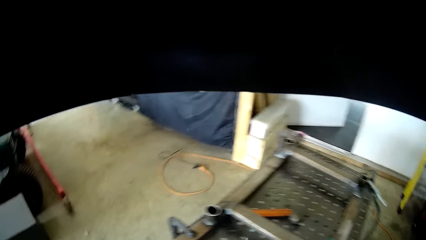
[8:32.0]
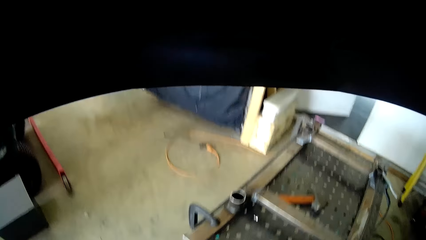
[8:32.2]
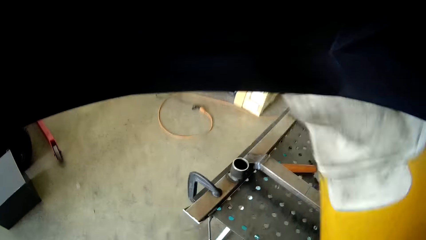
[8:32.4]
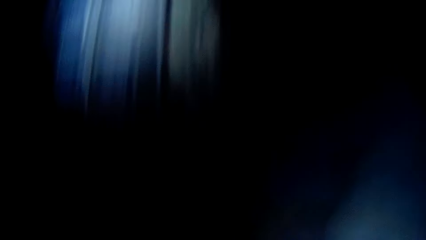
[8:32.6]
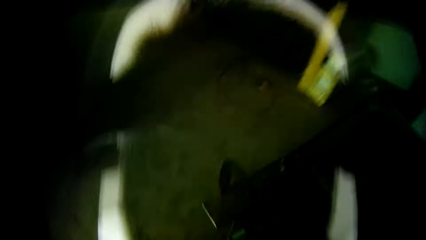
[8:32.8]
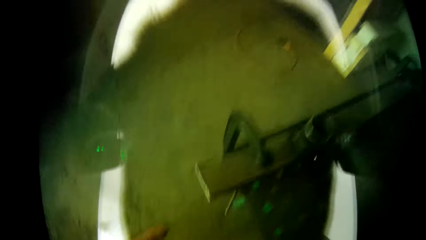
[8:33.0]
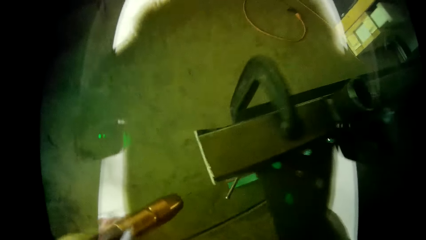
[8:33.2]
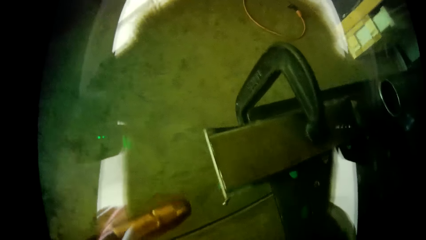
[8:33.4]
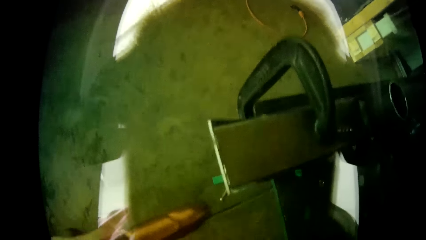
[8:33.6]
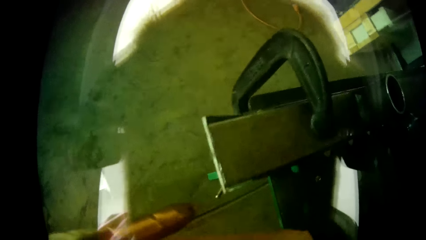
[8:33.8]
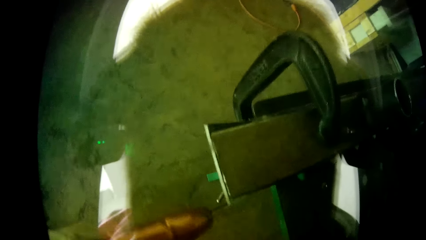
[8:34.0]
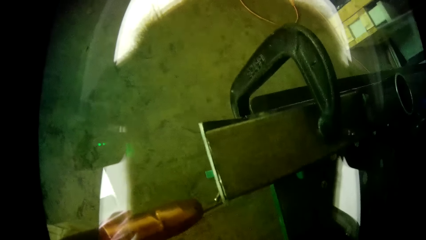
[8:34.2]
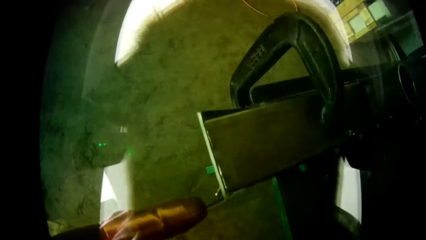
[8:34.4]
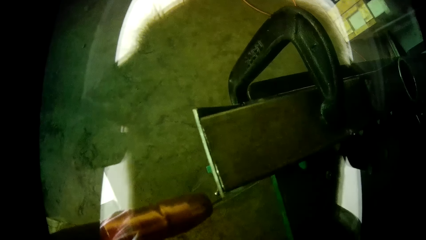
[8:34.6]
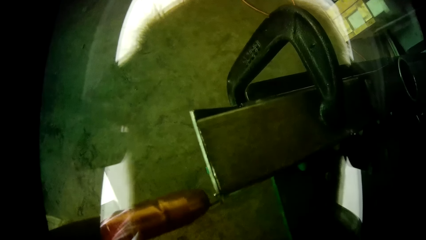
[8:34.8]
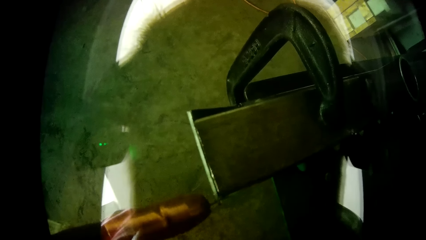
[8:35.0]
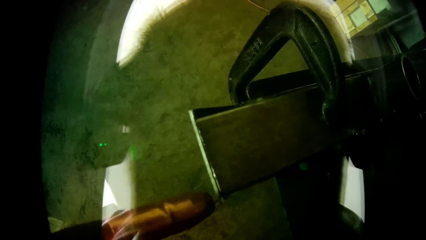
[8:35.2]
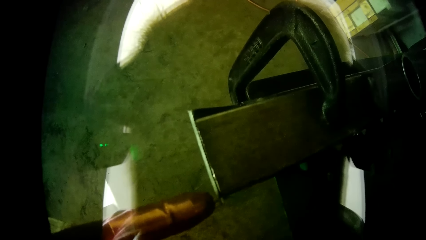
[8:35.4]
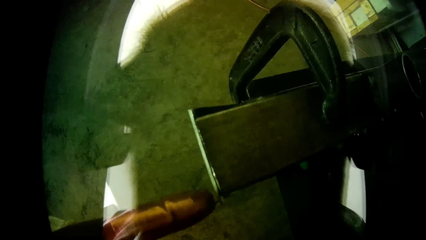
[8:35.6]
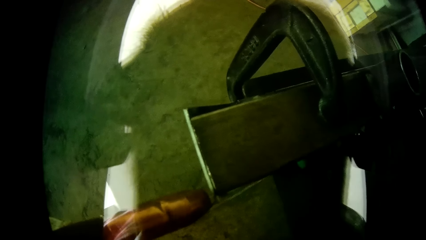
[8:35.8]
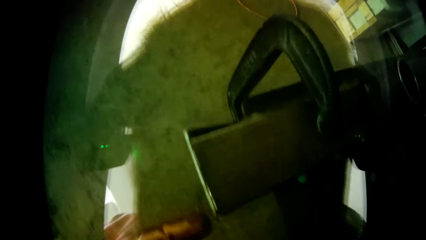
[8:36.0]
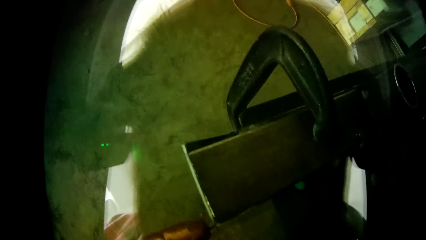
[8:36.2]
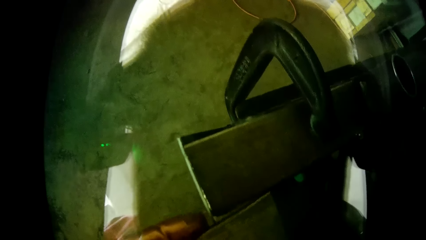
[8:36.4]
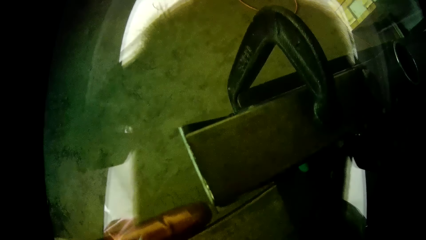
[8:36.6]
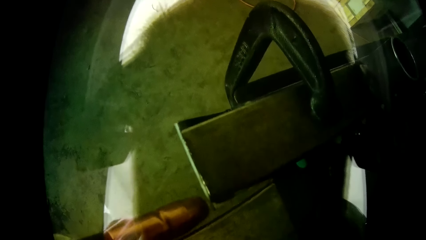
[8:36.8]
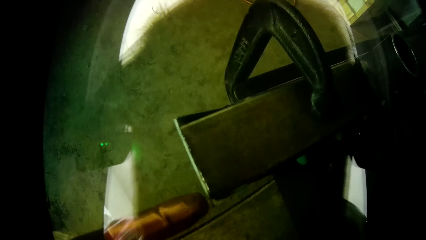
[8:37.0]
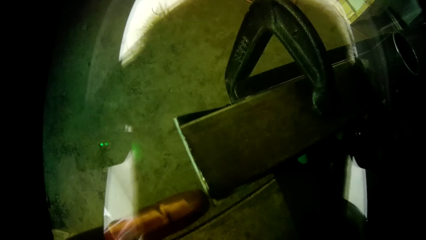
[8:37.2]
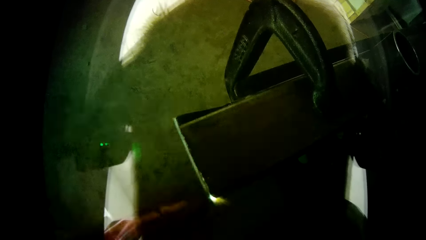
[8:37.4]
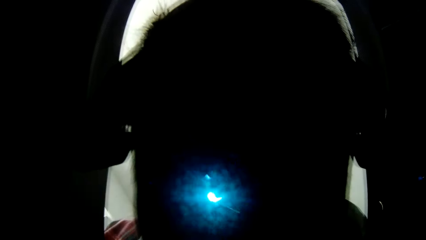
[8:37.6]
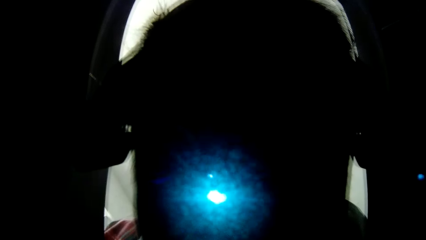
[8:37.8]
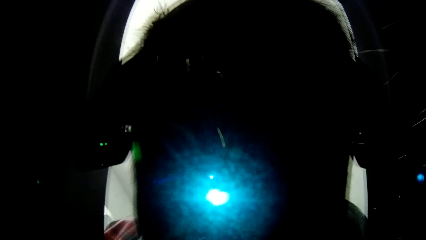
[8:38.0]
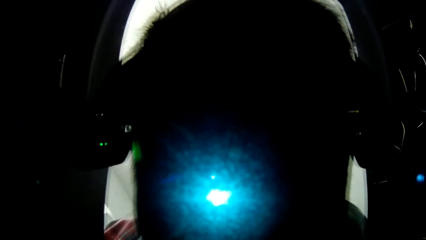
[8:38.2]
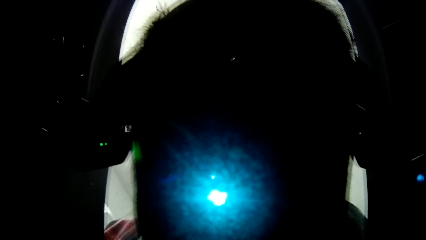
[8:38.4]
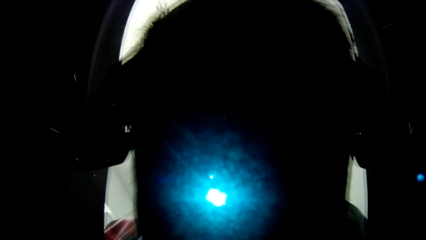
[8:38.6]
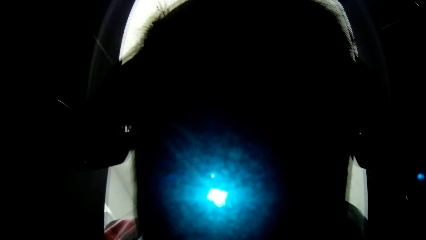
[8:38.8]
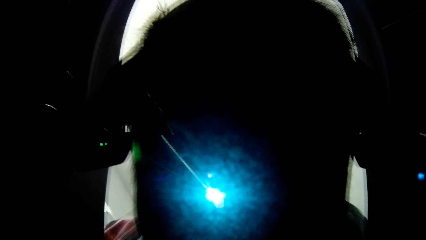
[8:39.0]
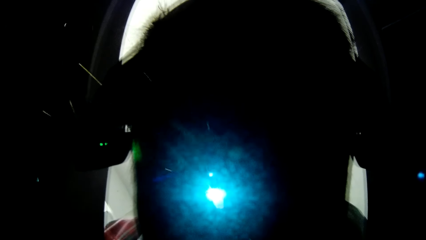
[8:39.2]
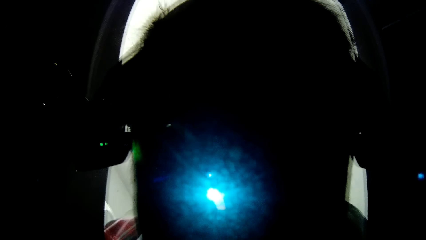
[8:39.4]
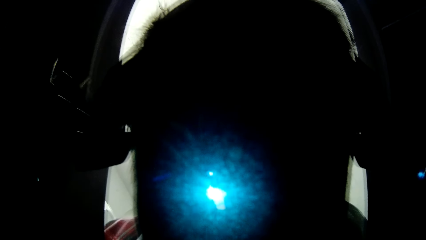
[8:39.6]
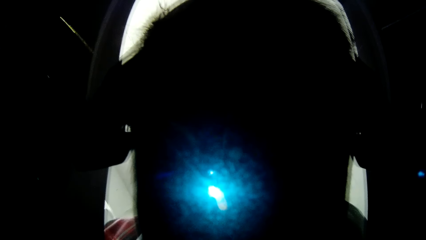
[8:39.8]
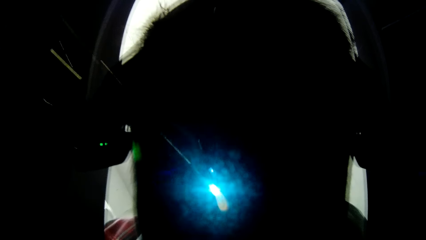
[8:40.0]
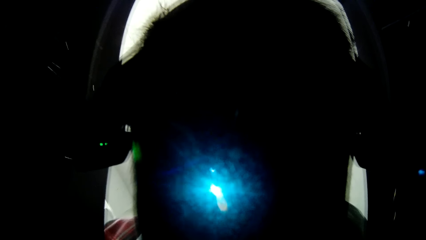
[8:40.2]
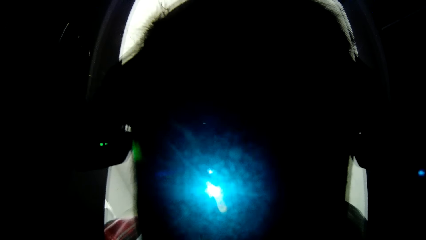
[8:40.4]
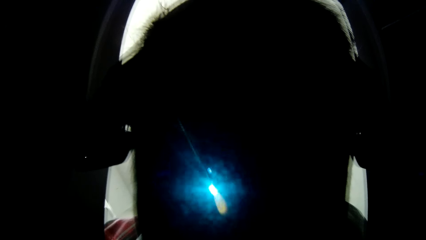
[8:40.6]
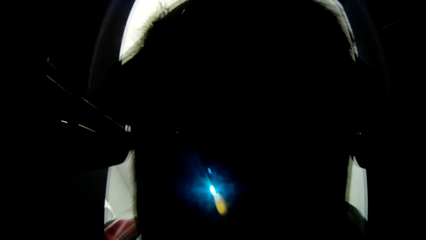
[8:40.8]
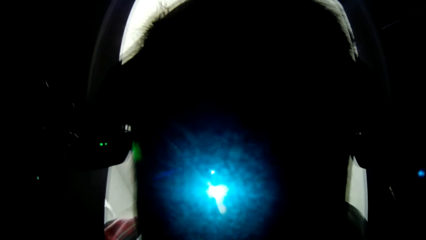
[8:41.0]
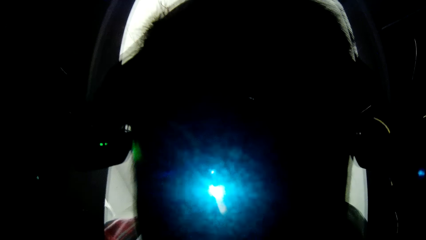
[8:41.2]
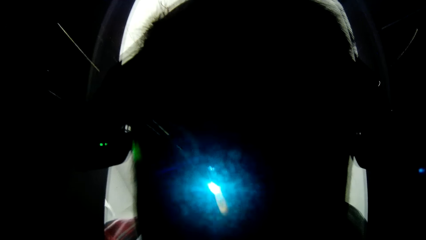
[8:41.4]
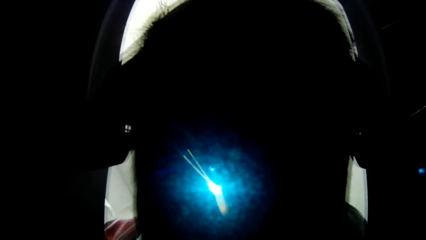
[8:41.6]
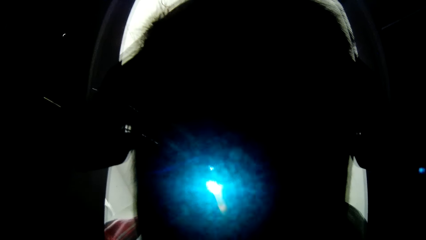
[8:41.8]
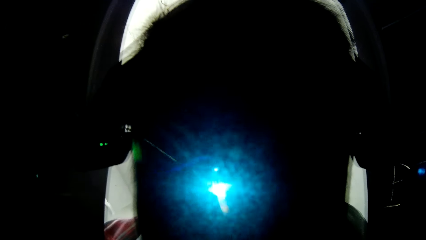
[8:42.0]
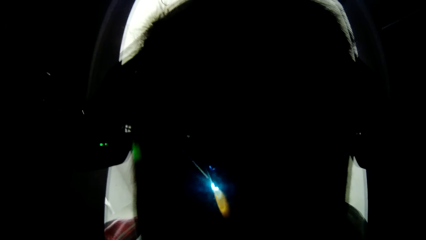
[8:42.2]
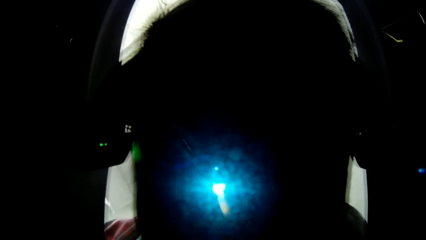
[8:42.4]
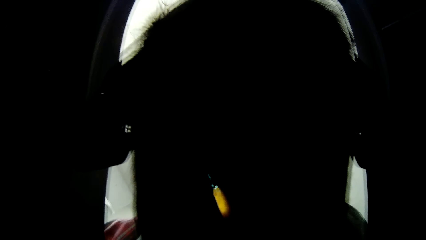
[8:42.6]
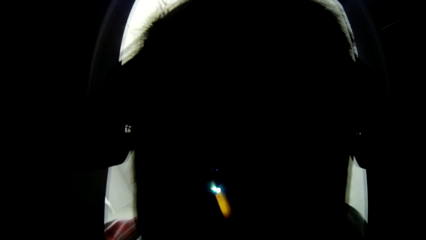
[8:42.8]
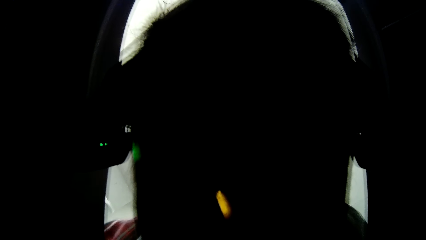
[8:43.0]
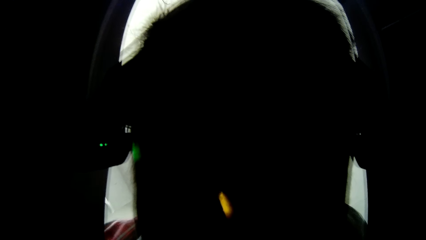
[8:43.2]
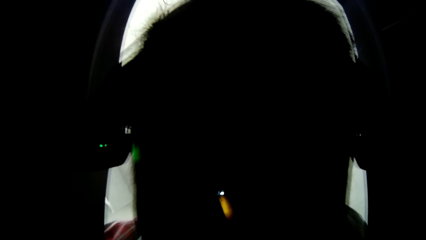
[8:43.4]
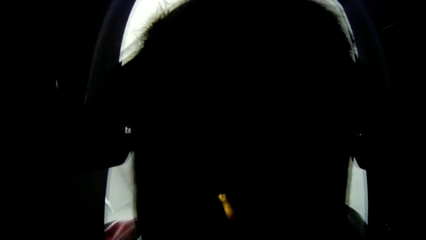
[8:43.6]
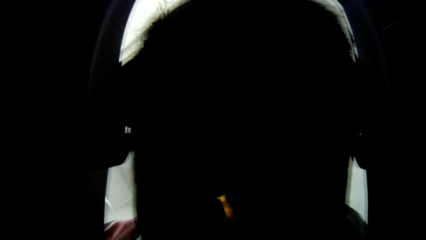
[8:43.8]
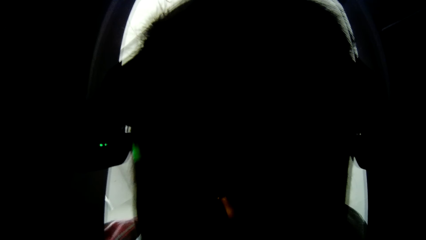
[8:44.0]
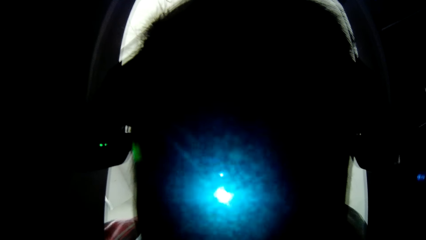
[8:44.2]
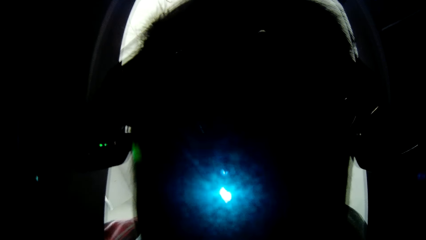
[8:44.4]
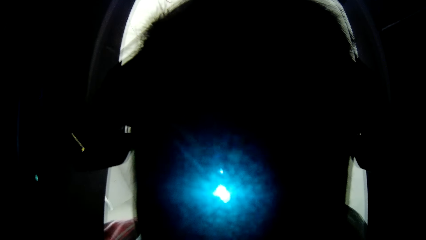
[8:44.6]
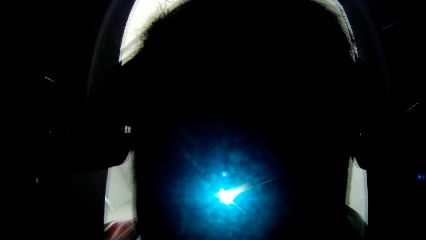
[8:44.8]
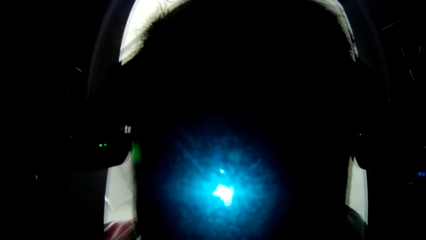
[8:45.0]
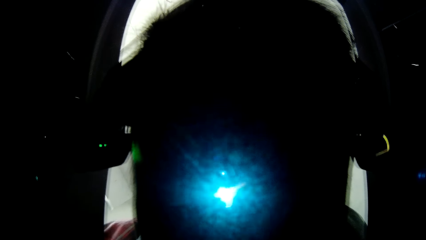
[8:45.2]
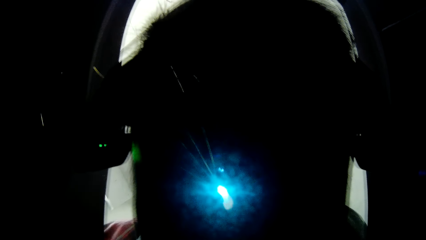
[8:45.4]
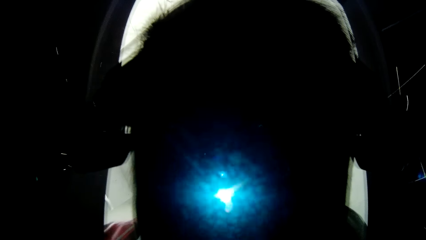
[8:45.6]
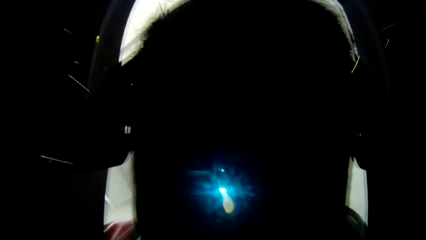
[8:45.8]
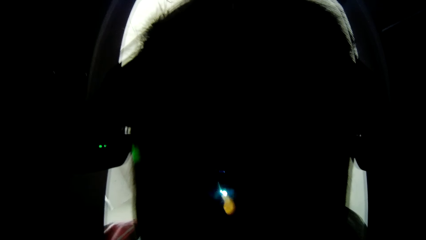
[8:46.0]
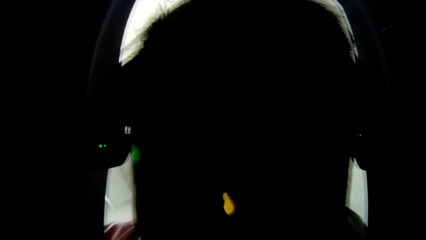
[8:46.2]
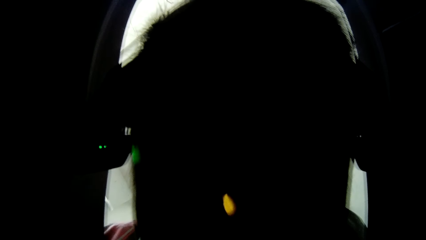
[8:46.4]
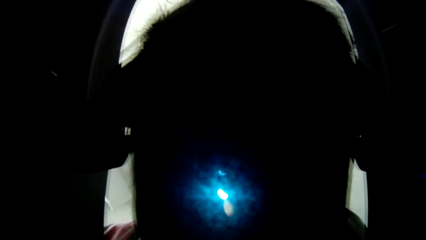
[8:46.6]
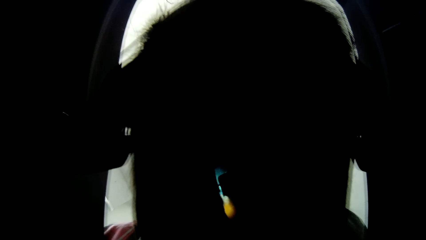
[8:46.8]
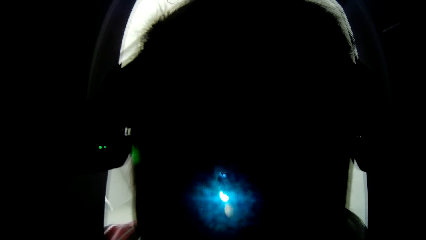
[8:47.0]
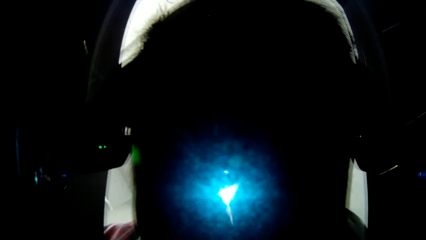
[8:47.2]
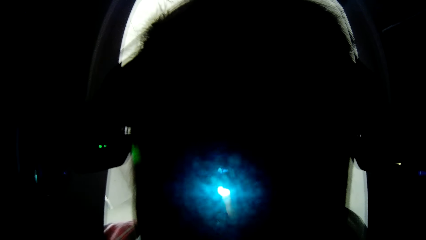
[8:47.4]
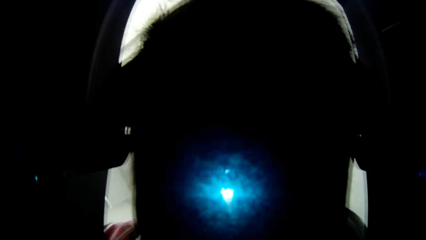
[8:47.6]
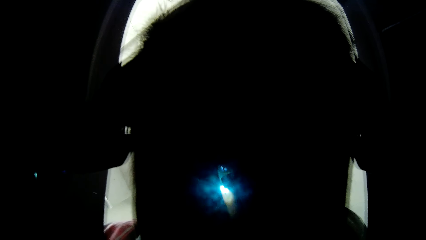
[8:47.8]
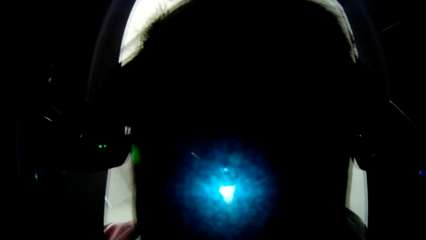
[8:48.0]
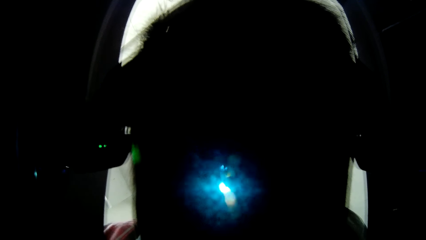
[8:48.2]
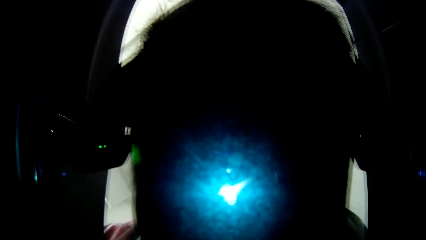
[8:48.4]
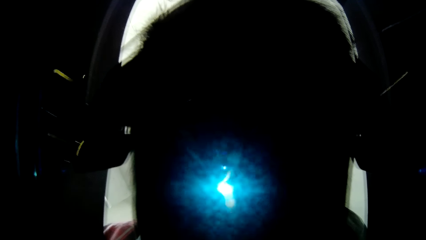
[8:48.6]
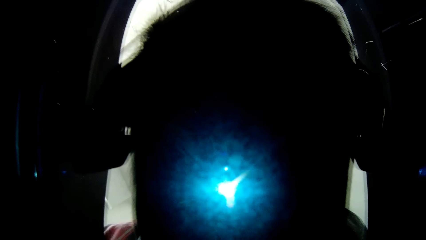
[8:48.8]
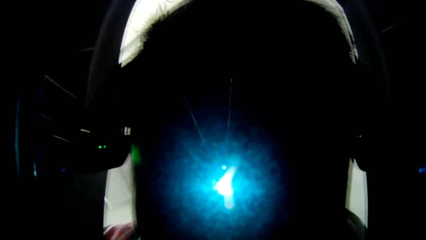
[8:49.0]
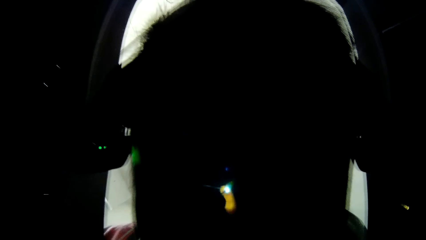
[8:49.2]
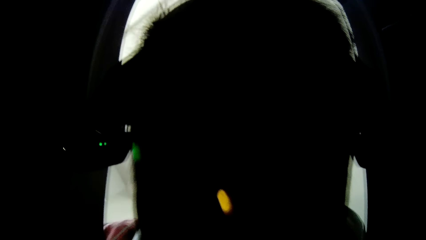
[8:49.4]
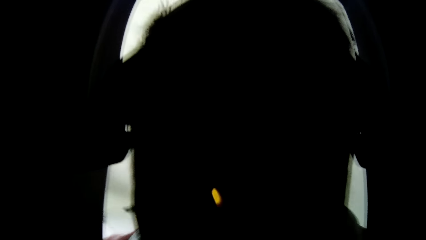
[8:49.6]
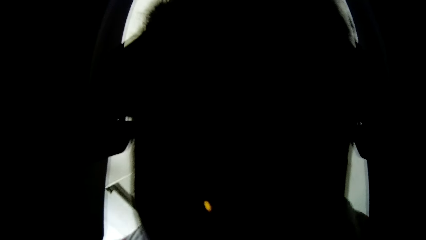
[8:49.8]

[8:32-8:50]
The camera wearer wears the welding helmet with his right hand. He welds the metal with the stick weld in his right hand.
